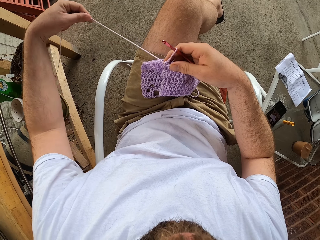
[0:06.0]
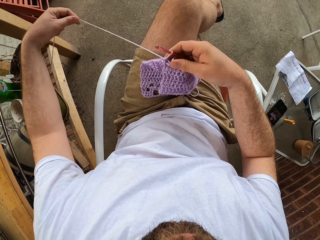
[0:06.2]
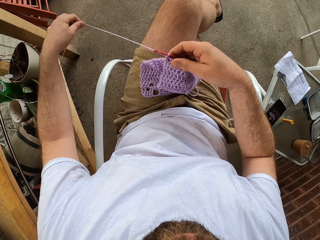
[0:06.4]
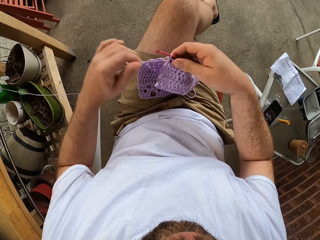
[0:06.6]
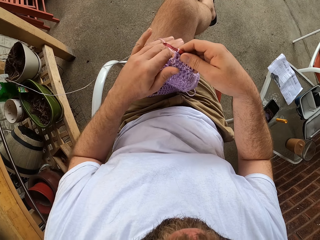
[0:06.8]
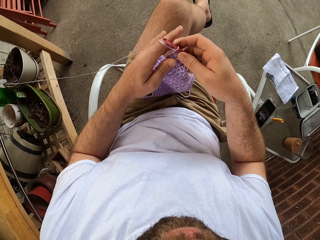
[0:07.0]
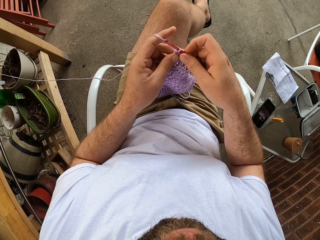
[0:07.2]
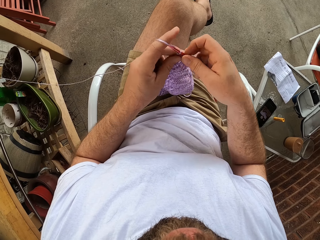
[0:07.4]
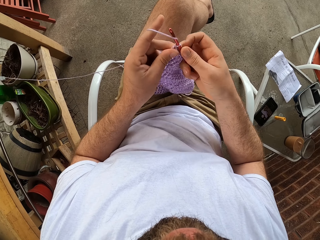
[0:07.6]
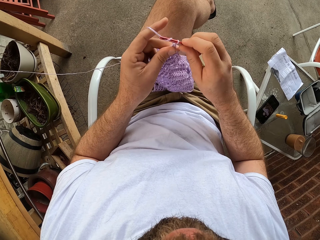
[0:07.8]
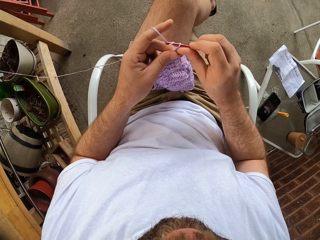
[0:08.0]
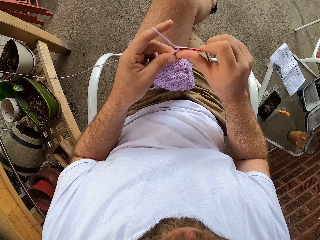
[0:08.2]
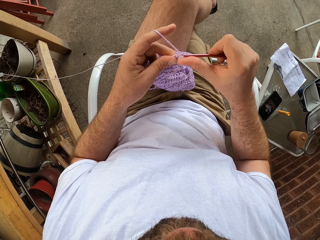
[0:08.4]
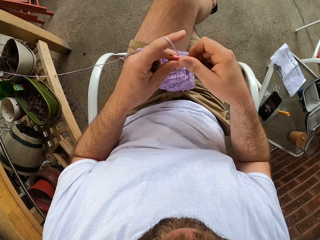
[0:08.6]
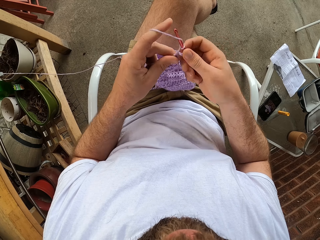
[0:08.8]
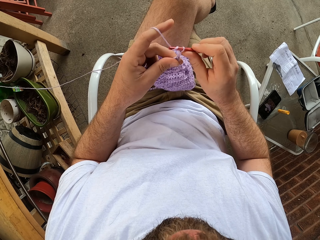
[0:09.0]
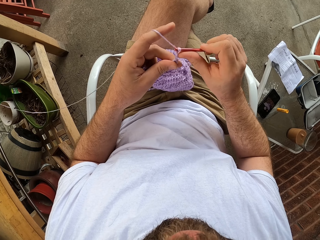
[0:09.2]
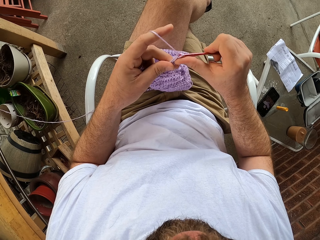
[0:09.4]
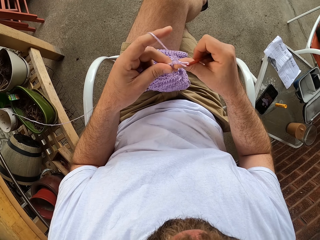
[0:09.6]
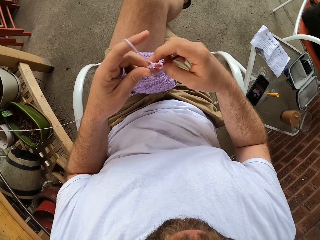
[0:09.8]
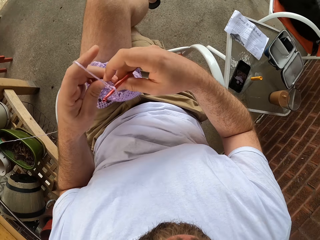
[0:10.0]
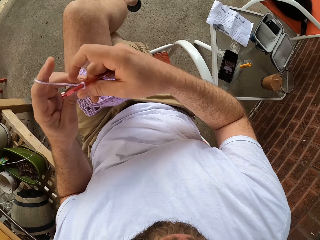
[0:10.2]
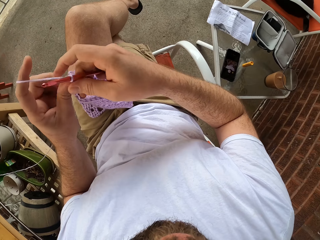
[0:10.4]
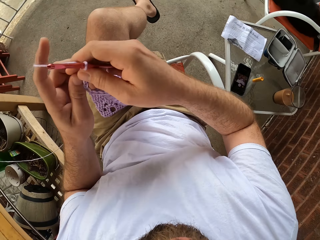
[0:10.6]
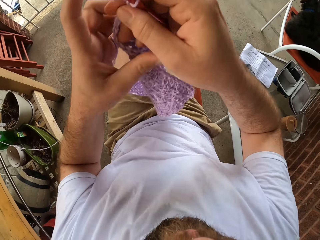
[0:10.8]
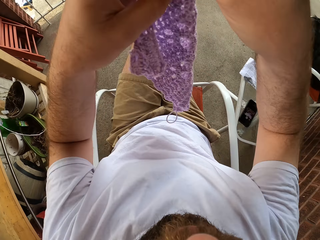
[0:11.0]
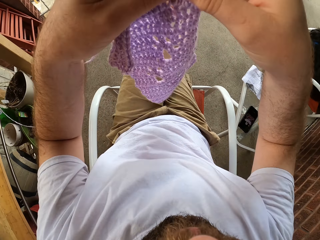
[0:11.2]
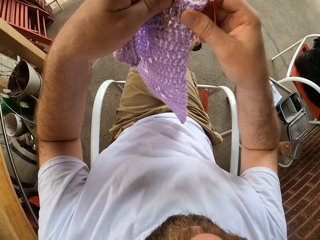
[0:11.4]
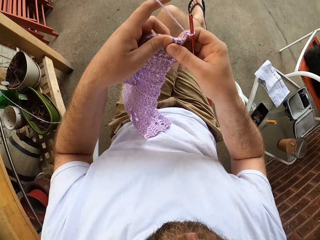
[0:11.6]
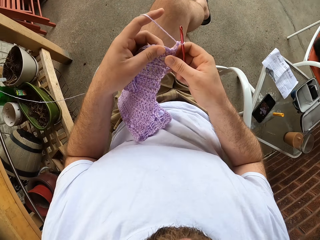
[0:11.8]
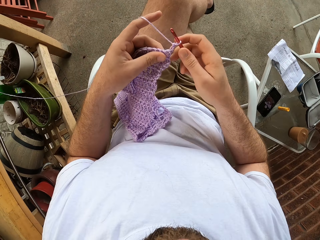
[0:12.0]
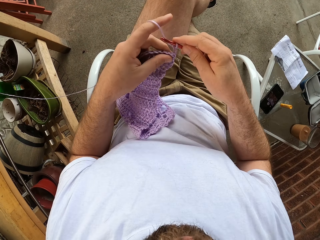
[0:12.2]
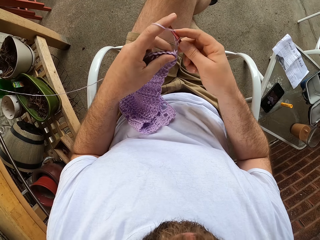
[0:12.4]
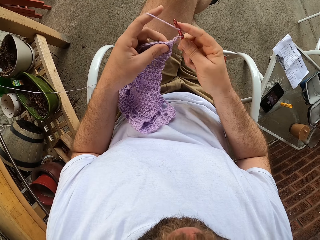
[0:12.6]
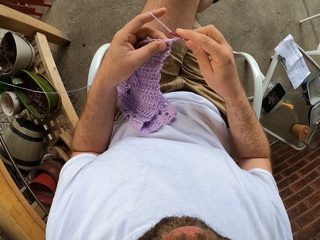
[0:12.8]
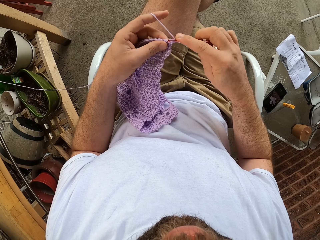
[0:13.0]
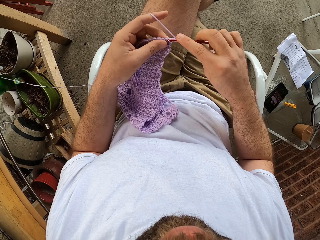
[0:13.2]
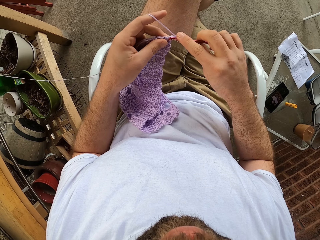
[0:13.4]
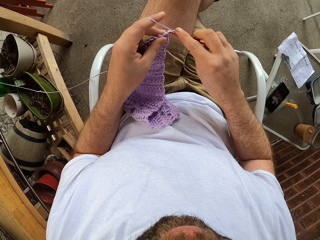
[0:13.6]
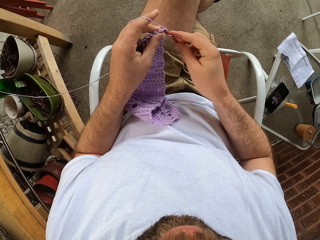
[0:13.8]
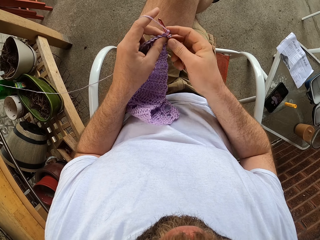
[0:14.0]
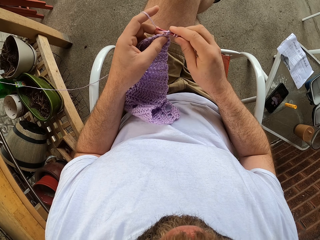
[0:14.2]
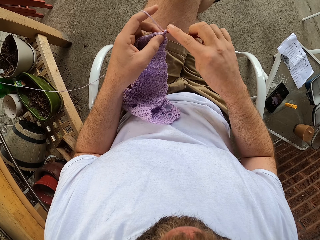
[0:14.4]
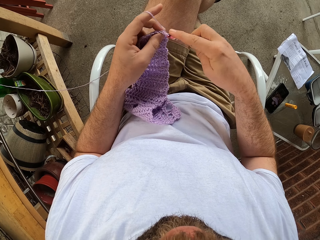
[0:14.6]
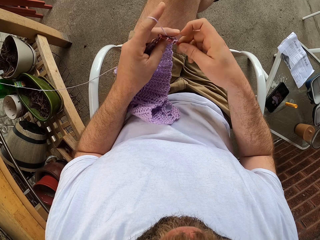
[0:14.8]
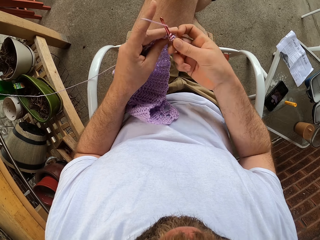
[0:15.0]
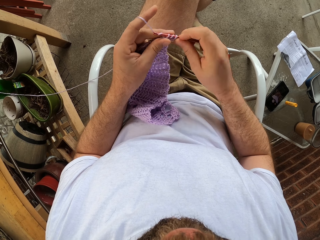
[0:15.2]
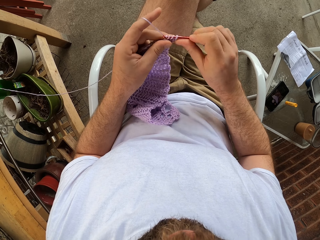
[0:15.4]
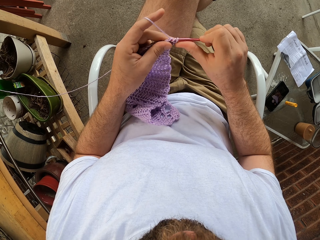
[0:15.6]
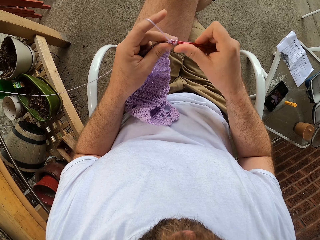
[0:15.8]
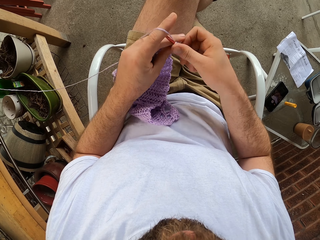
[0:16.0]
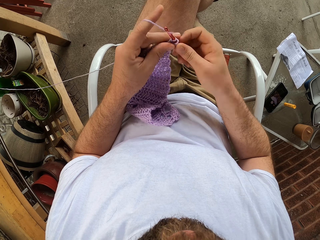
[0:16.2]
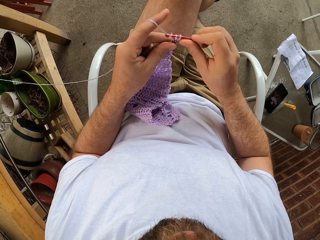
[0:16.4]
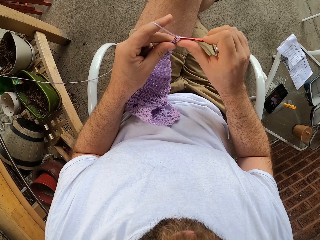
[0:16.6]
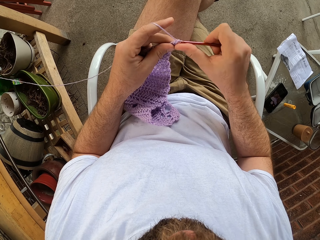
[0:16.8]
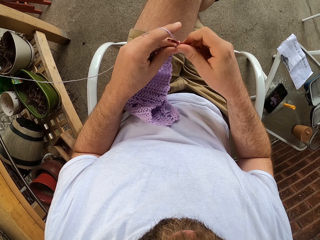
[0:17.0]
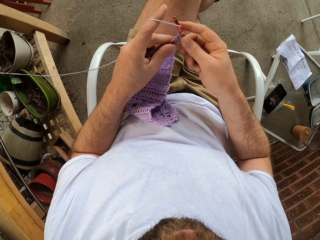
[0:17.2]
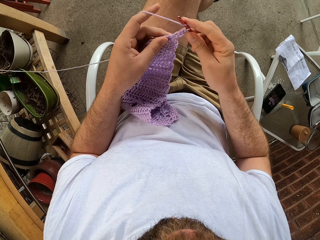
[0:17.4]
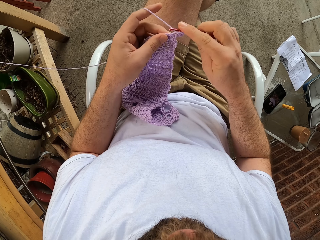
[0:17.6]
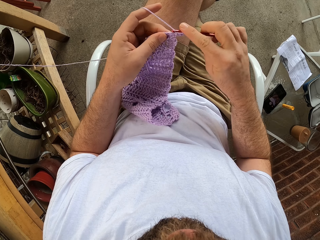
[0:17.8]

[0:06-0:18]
The camera wearer straightens the thread. They knit. They raise the knitted piece with both hands. They knit.

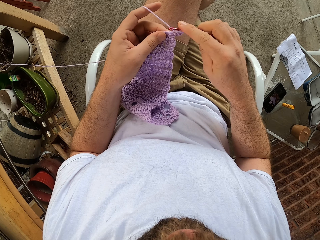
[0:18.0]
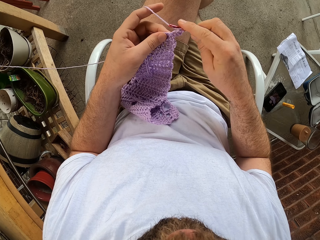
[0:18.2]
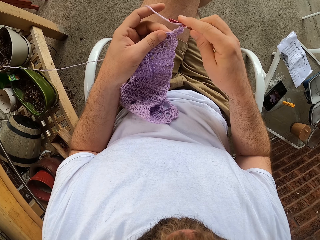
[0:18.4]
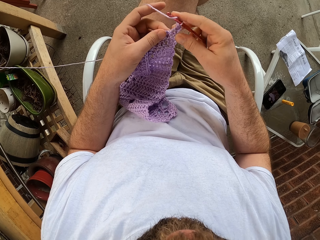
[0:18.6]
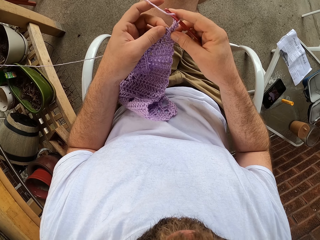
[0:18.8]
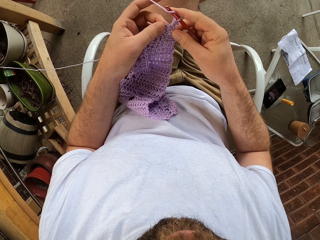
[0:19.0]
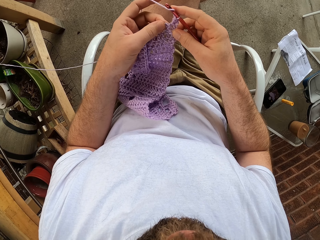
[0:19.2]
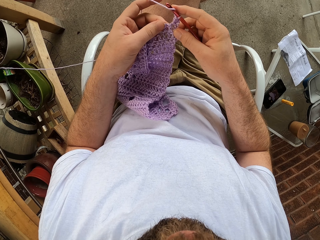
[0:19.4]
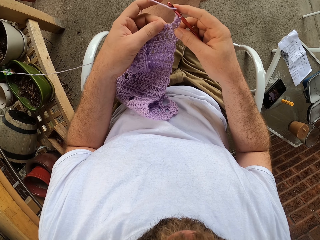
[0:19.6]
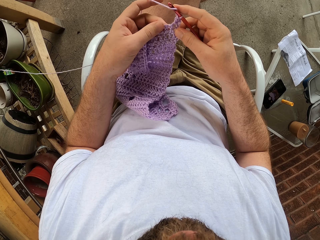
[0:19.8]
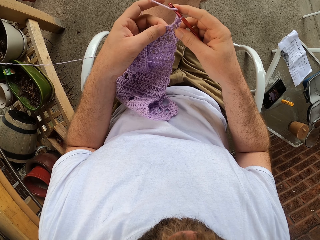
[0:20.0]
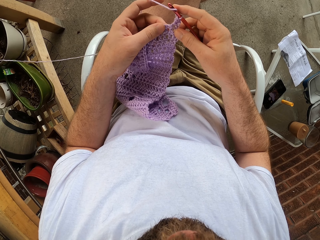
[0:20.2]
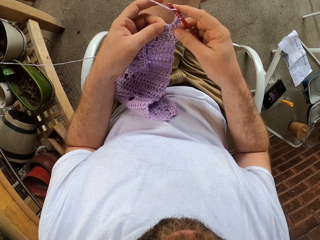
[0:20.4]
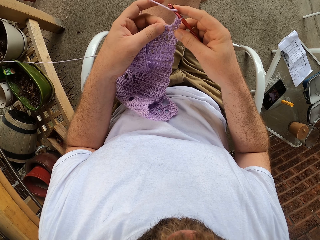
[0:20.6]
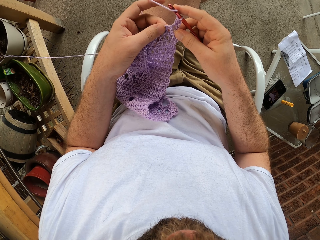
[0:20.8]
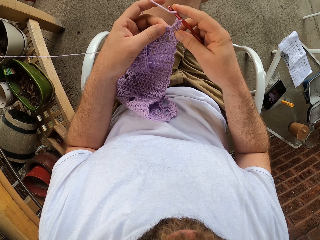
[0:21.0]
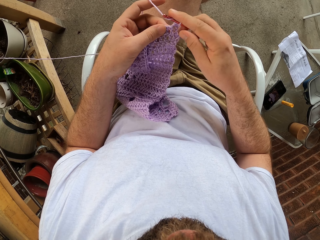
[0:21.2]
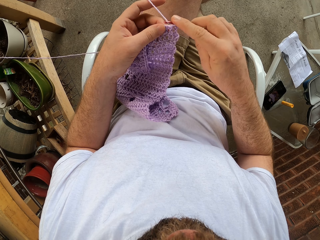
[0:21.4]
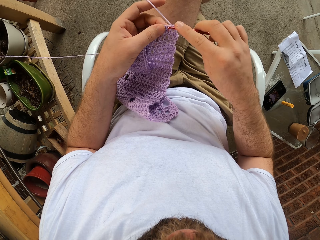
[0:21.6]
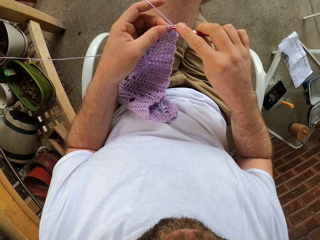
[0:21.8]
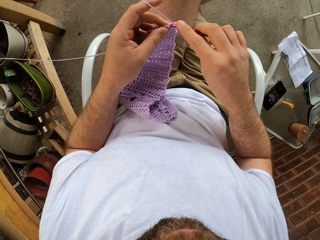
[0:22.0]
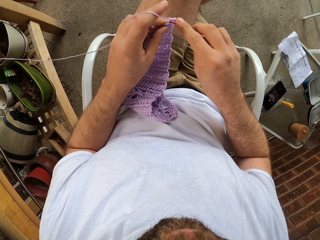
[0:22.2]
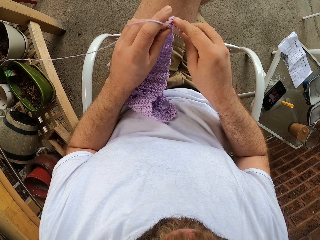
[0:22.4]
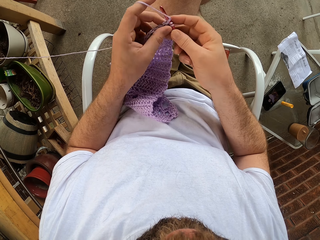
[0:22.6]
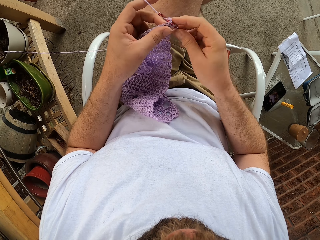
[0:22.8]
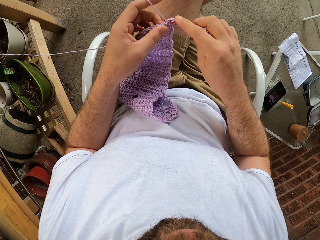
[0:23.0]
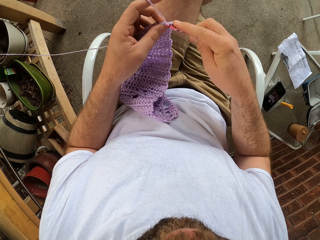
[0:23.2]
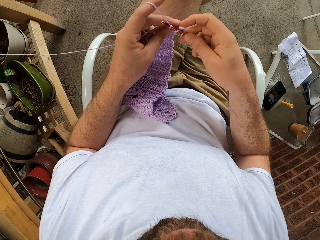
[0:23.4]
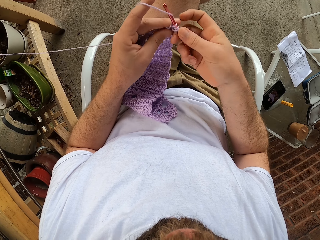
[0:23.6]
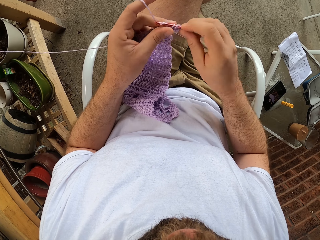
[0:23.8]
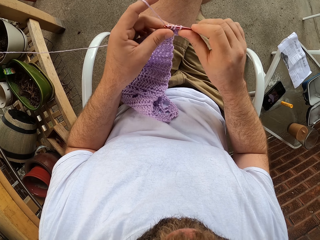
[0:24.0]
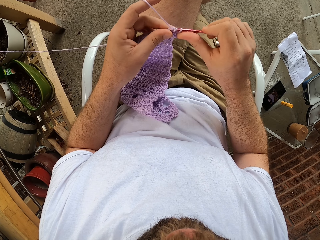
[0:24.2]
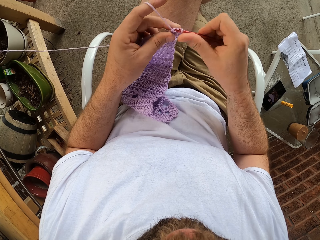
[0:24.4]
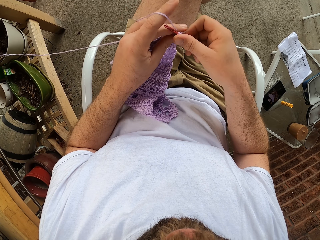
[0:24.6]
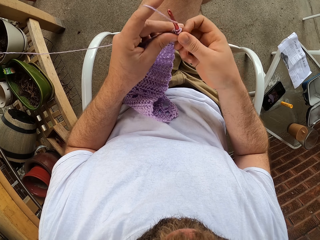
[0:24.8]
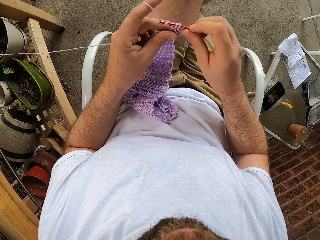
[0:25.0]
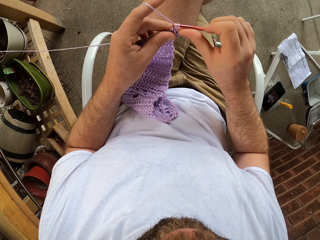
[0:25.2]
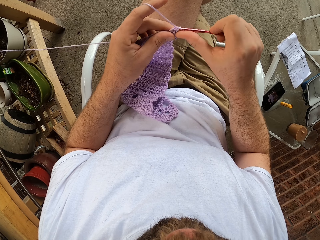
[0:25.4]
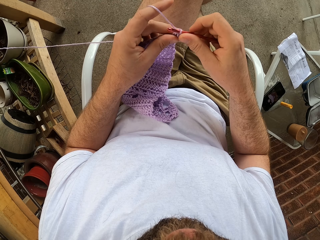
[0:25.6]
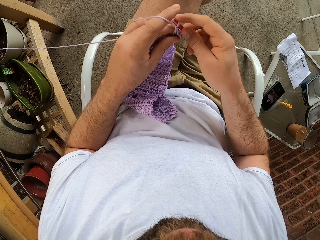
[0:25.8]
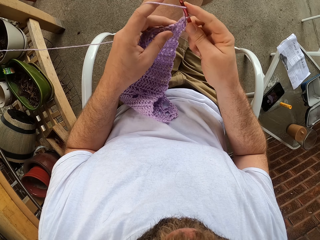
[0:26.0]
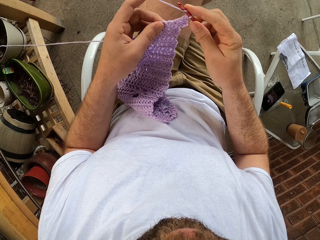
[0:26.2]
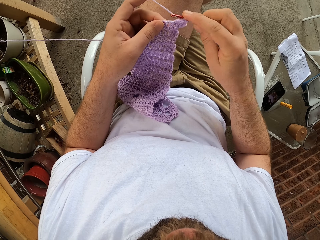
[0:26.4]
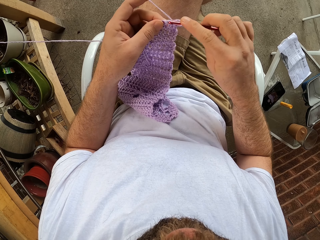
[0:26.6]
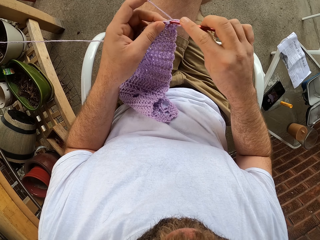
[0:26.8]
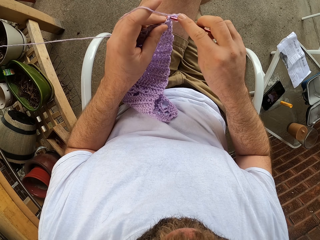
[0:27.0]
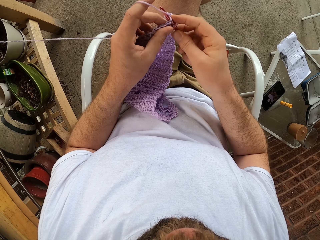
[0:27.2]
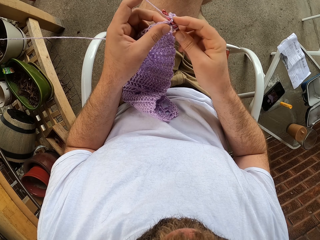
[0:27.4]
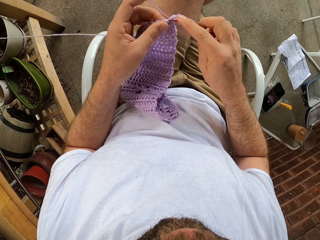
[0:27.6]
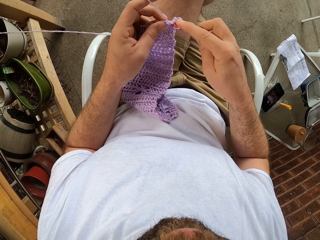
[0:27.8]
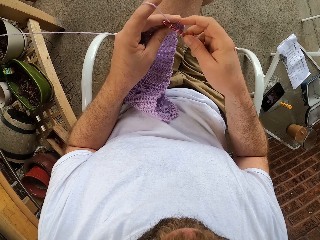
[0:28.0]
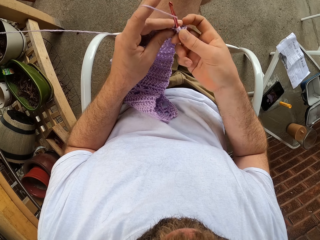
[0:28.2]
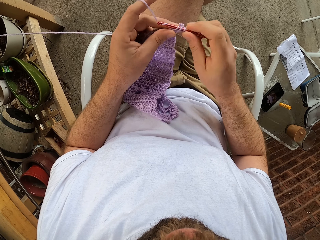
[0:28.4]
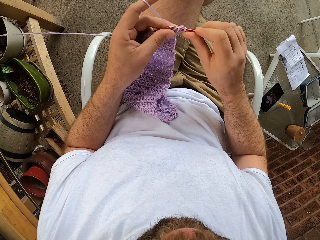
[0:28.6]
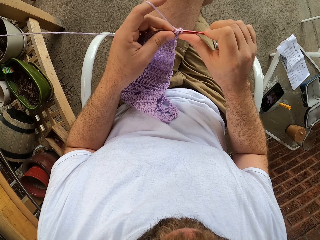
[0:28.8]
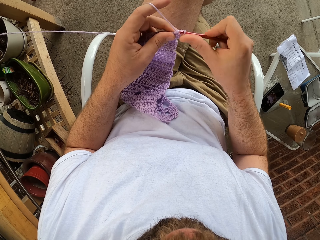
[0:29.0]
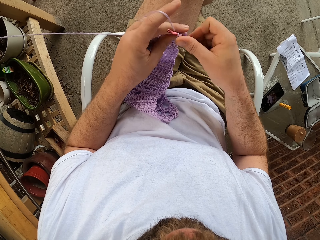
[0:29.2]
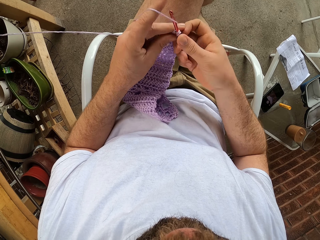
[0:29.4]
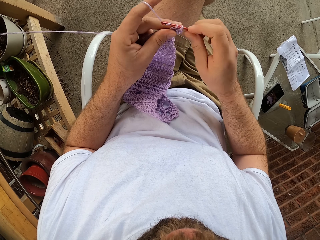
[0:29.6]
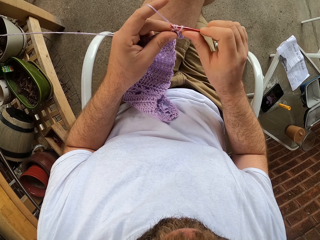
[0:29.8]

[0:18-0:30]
The camera wearer looks at the fabric. They crochet.
